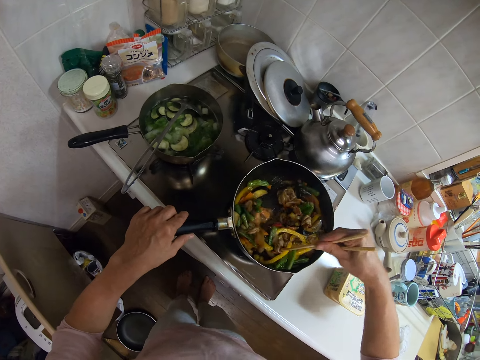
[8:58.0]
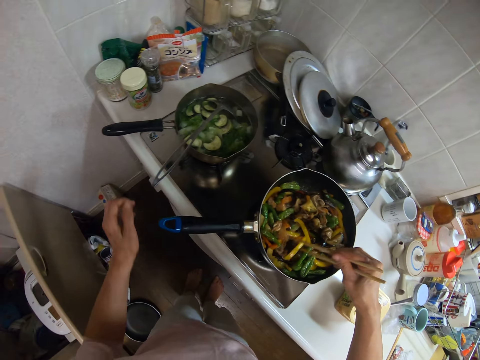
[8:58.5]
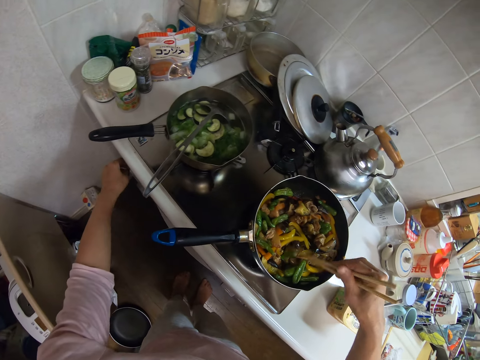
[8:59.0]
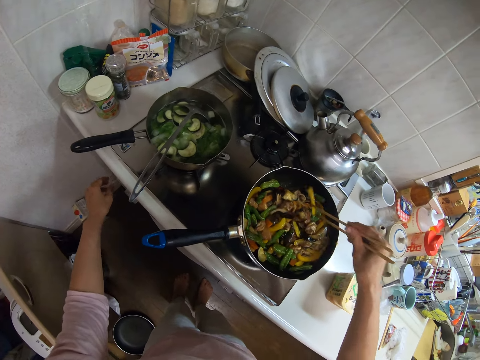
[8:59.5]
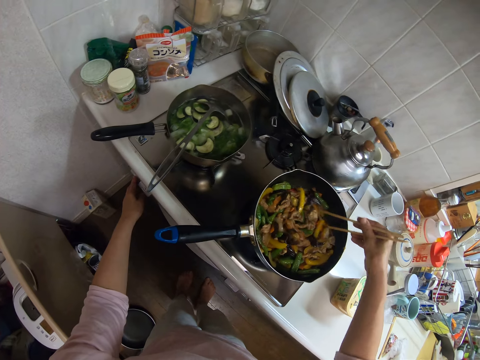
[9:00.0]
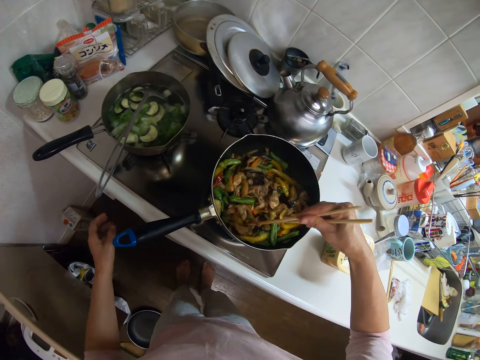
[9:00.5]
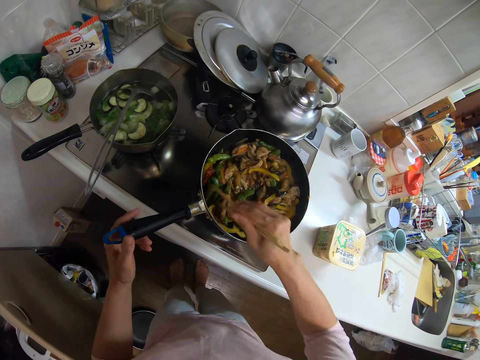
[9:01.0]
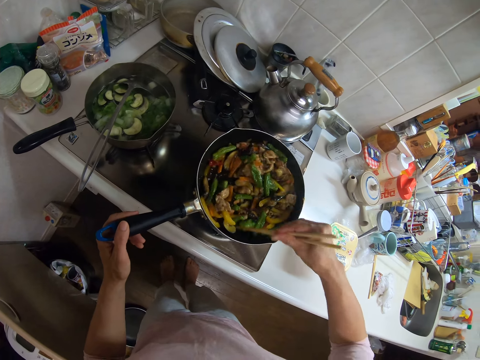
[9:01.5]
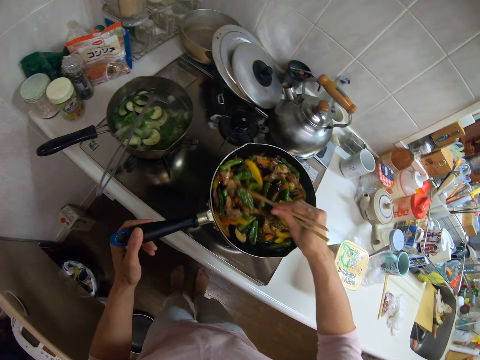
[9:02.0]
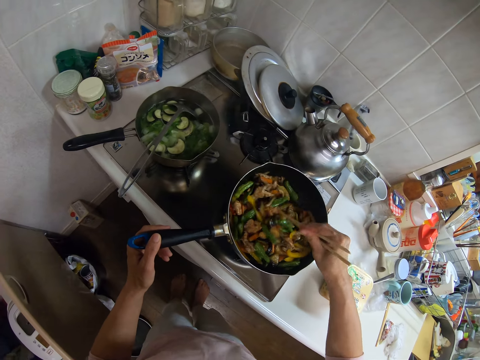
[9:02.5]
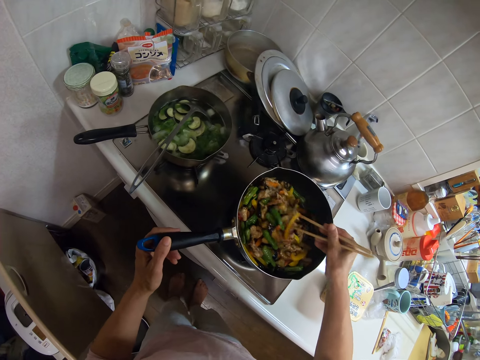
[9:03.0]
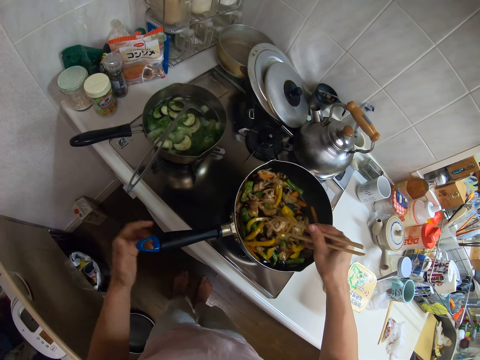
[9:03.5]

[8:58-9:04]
The camera wearer adjusts the knob of the gas stove with her left hand. She stirs the food. She holds the frying pan with her left hand. She removes her left hand from the frying pan.

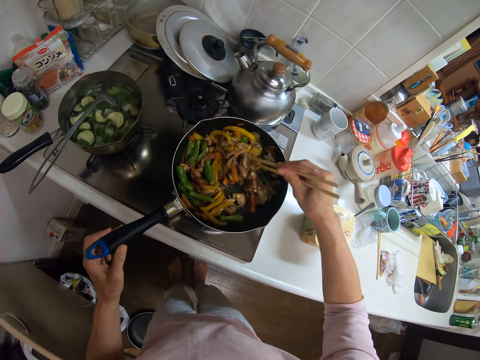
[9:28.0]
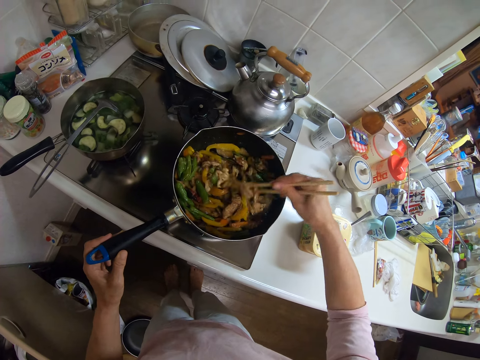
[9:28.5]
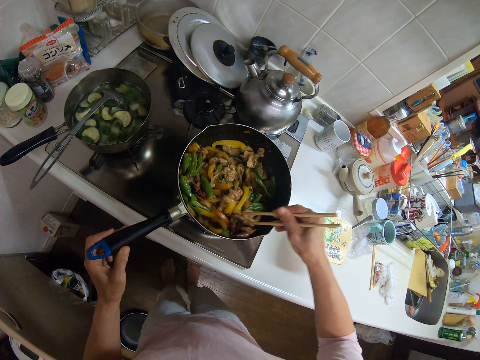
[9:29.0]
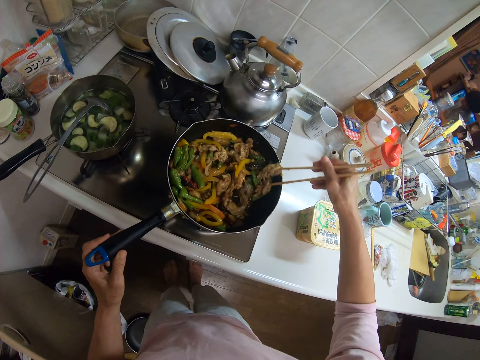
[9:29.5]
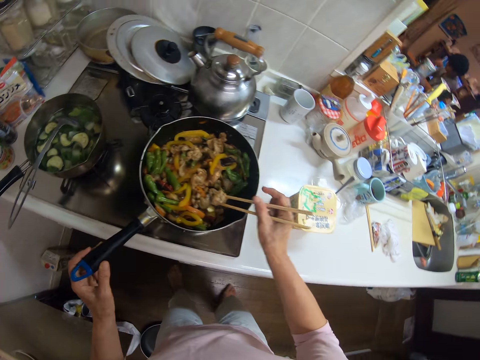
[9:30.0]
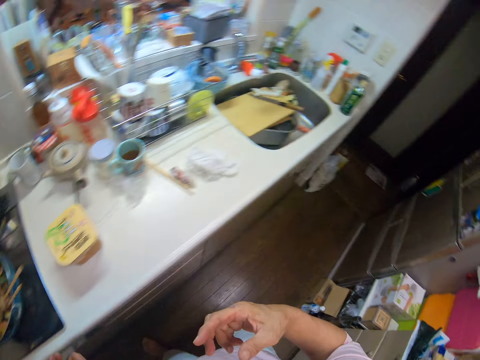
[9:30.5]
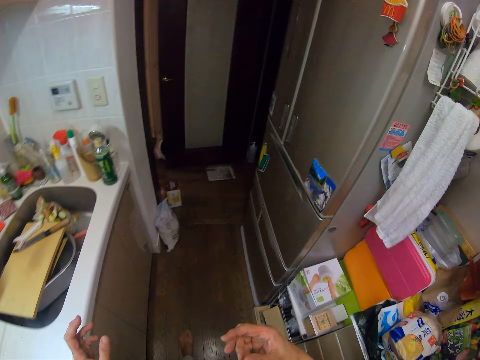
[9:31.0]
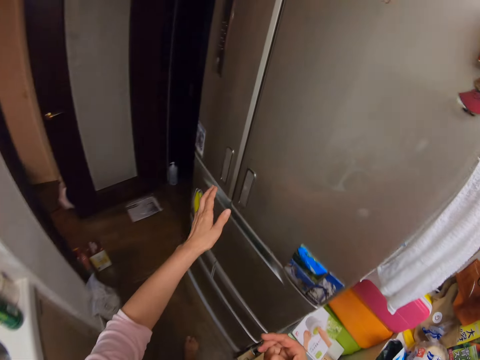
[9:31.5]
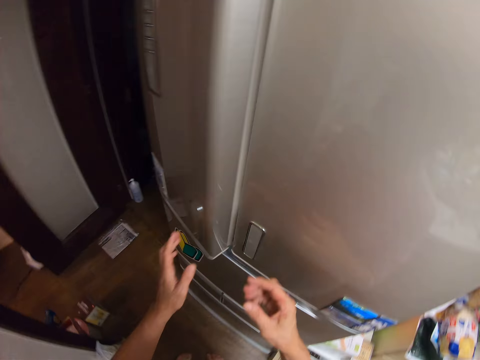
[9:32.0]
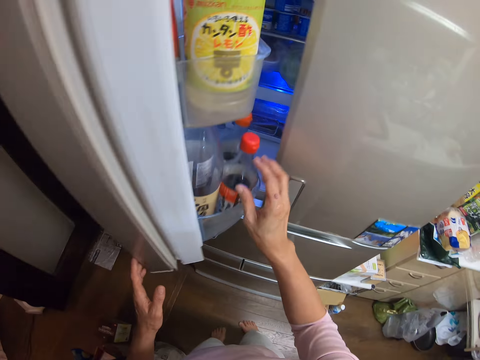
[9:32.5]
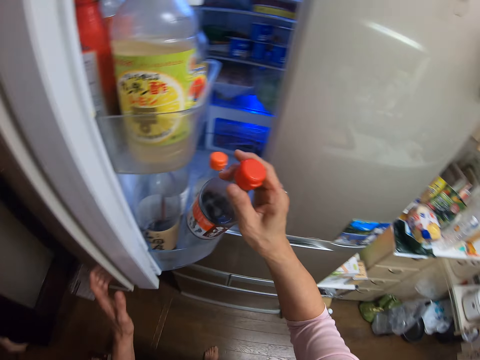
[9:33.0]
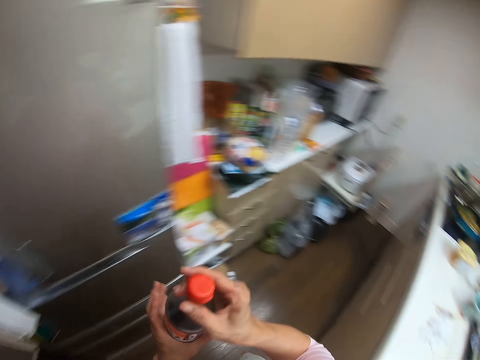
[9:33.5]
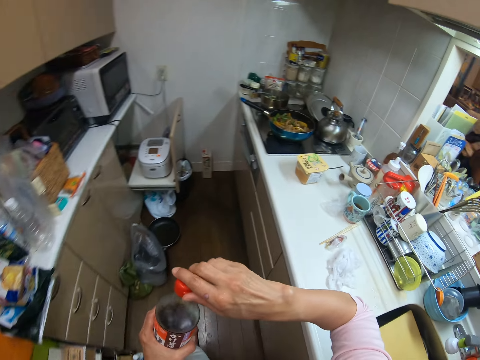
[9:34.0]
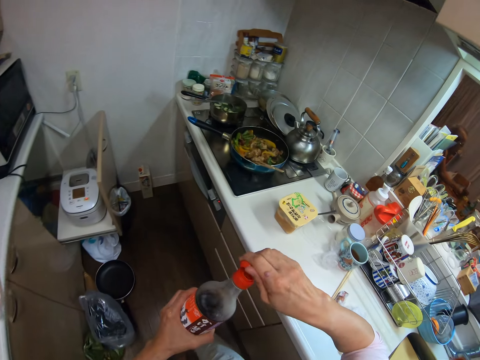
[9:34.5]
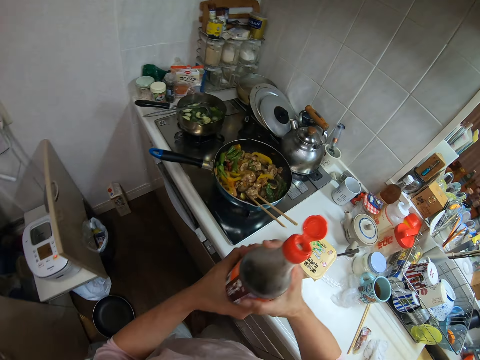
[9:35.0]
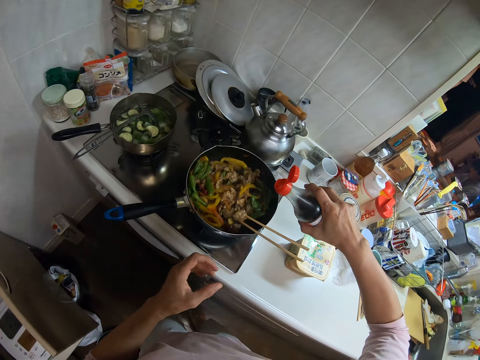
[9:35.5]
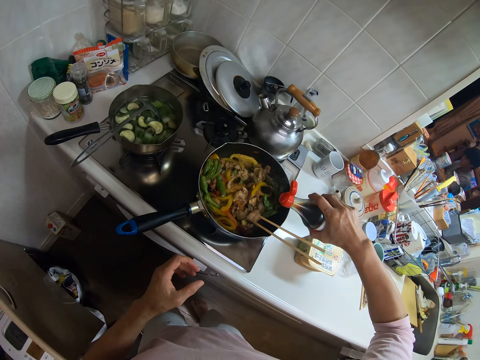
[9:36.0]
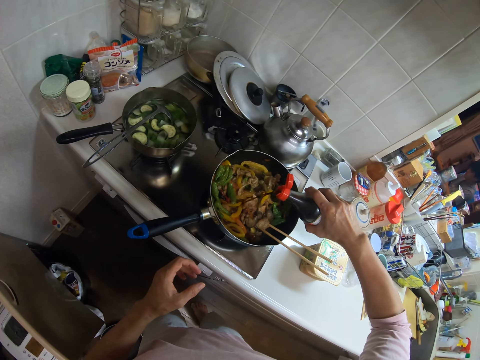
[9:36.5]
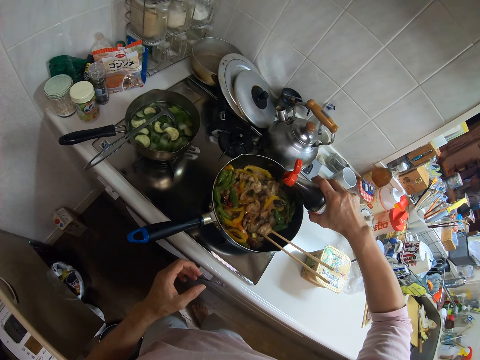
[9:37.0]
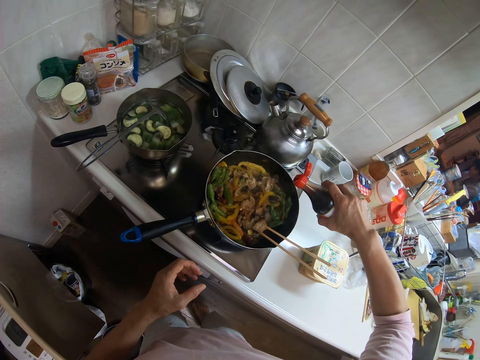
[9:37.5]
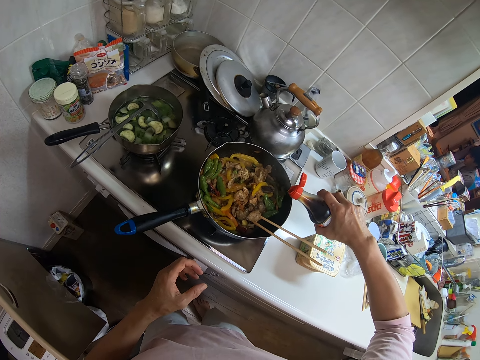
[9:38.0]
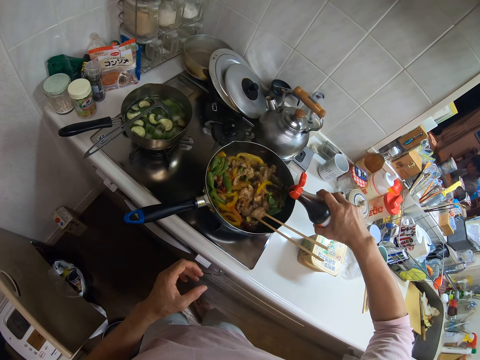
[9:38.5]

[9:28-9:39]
The camera wearer drops the stirrer in the frying pan. She walks towards a refrigerator. She opens a door of the refrigerator with her left hand. She brings out a bottle of sauce from the refrigerator with her right hand. She passes the bottle of sauce from her right hand to her left hand. She opens the bottle of sauce with her right hand. She pours the sauce into the frying pan containing a mixture of vegetables and other spices.

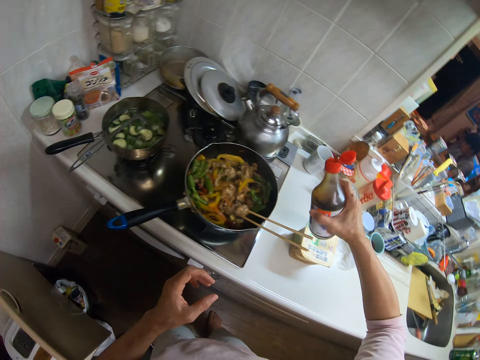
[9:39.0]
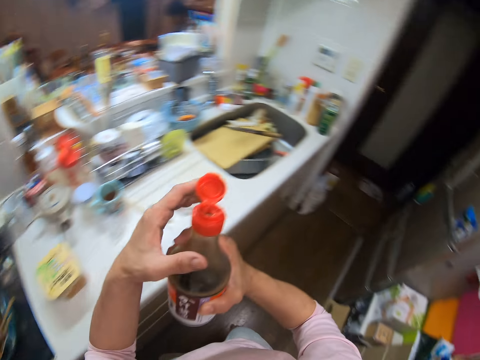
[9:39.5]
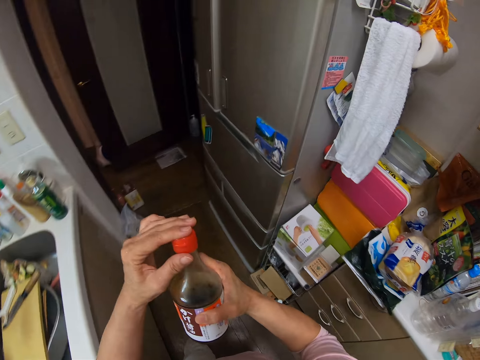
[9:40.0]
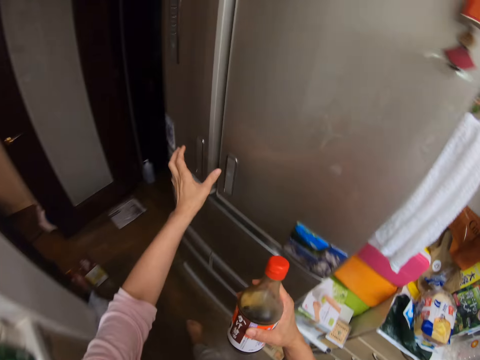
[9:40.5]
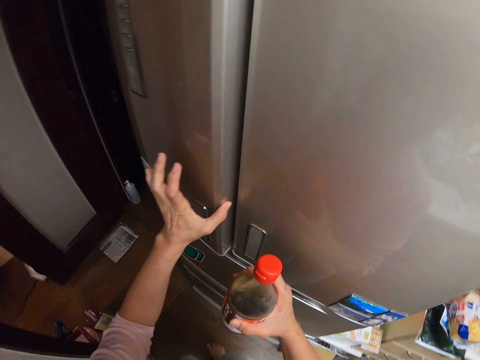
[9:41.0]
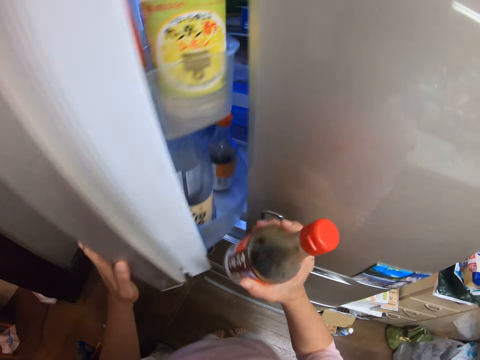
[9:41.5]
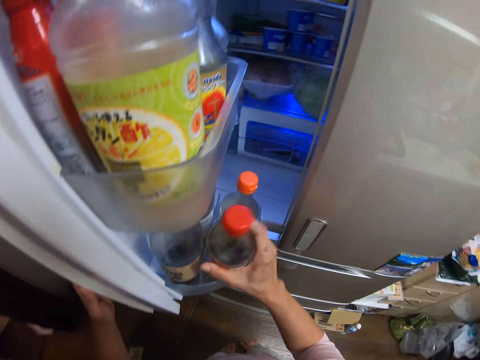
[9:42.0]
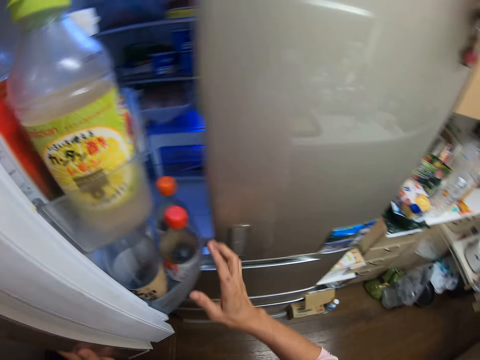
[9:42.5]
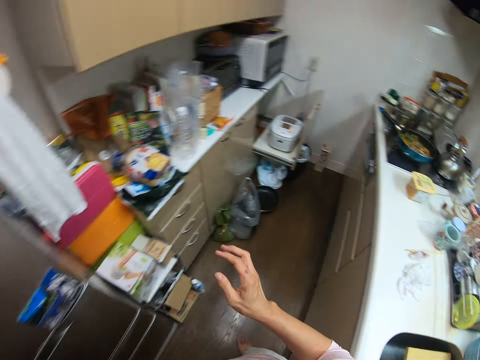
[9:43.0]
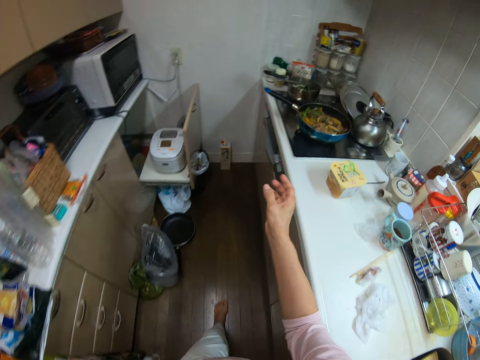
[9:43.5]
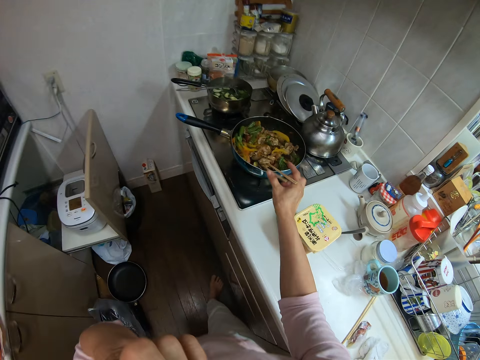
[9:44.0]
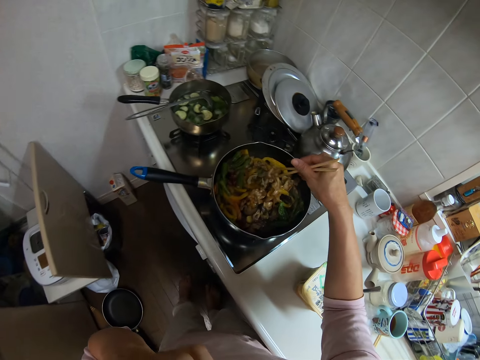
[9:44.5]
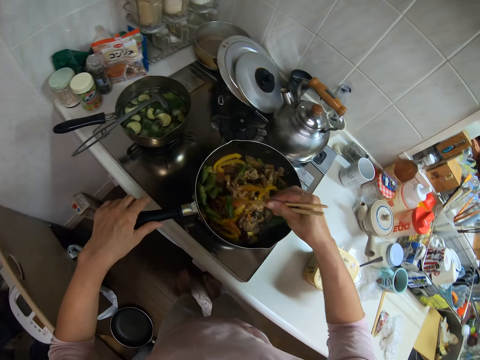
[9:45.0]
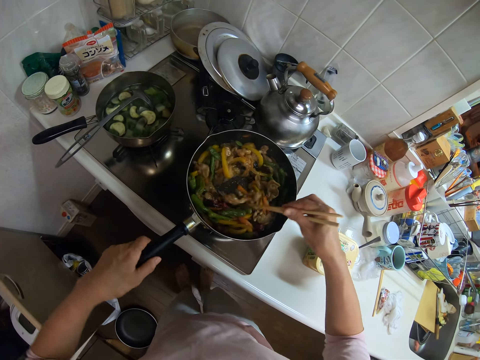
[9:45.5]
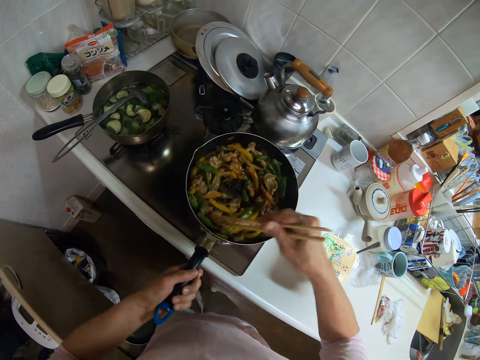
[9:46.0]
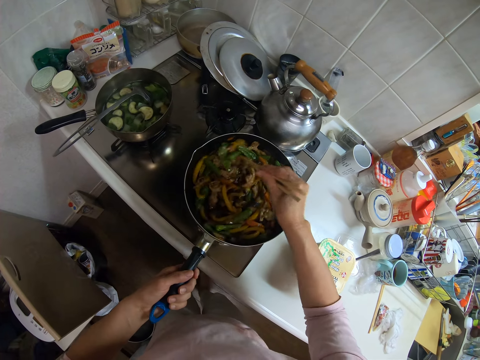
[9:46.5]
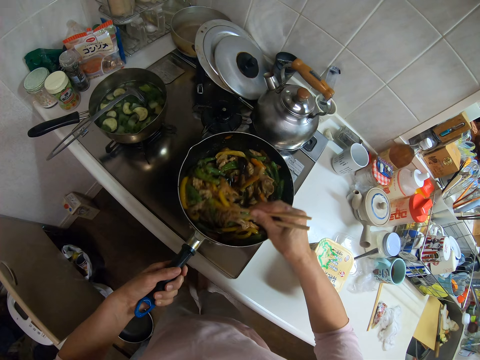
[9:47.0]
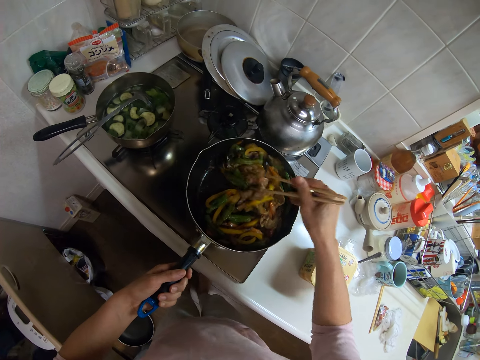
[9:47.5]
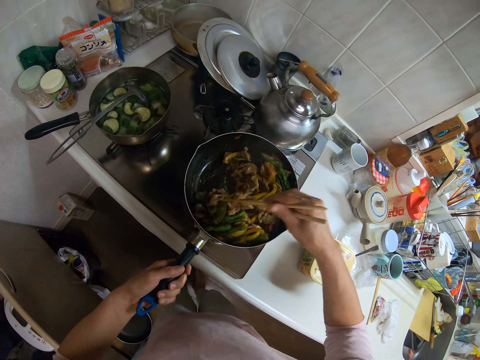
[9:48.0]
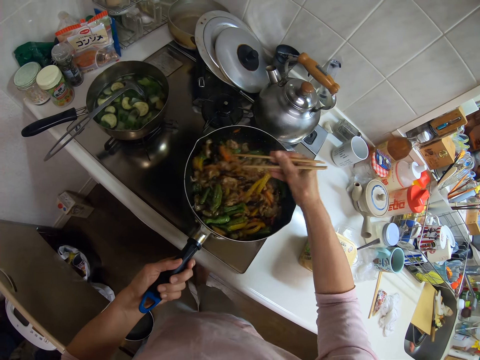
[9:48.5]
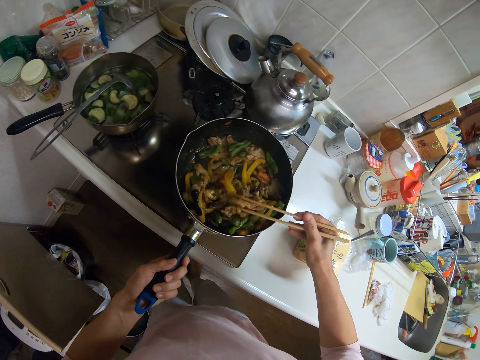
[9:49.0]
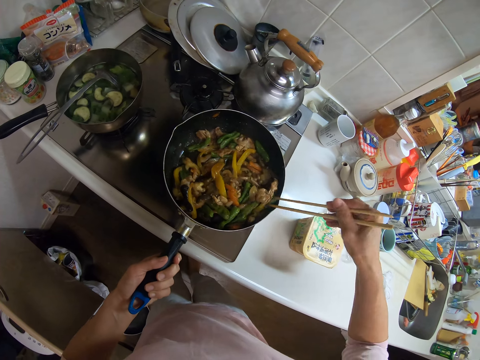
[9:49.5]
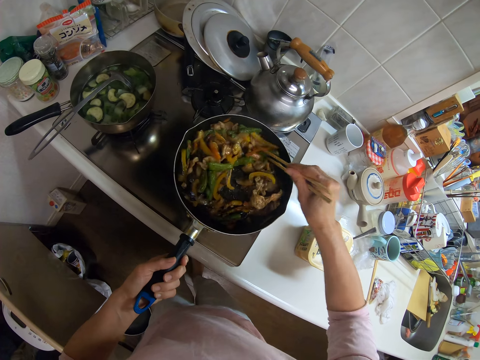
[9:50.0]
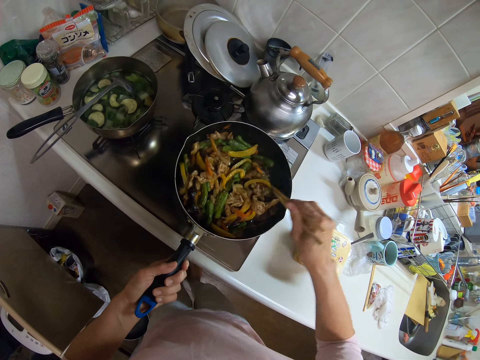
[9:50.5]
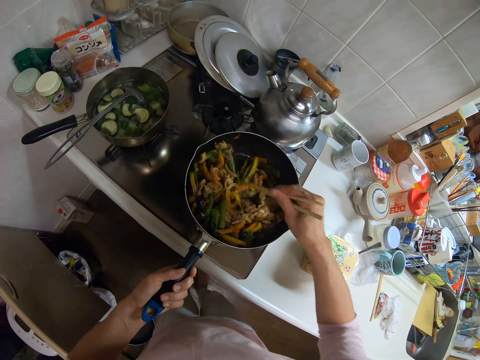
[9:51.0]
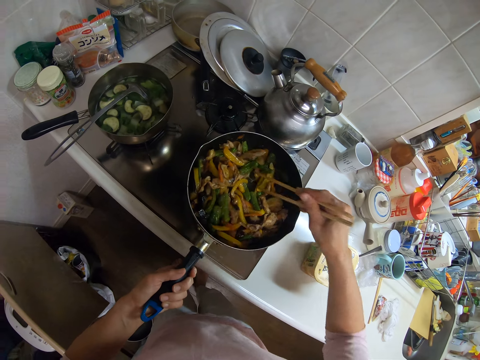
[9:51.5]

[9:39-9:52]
The camera wearer closes the bottle of sauce. She opens the refrigerator with her left hand. She puts the bottle of sauce into a compartment in the refrigerator. She closes the fridge. She moves towards the gas stove. She continues stirring the vegetables and the spices with the stirrer. She moves the frying pan with her left hand.
